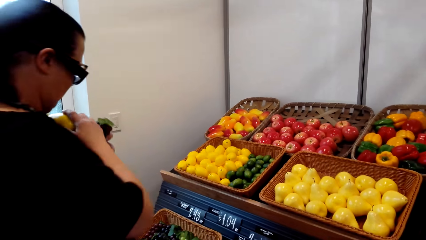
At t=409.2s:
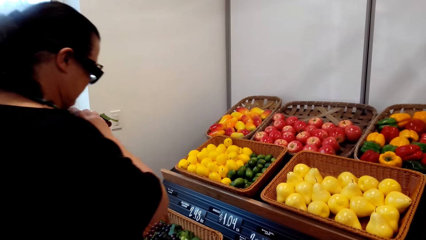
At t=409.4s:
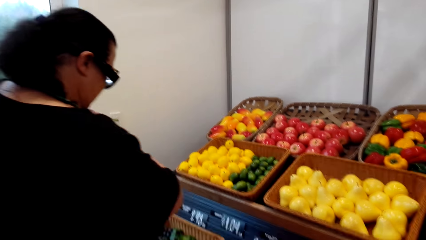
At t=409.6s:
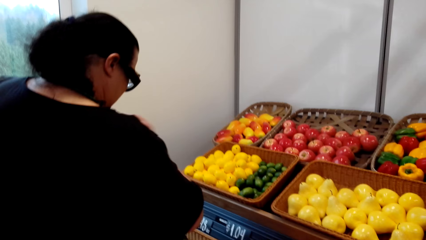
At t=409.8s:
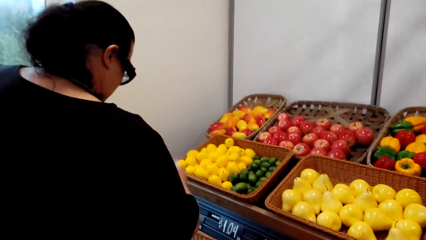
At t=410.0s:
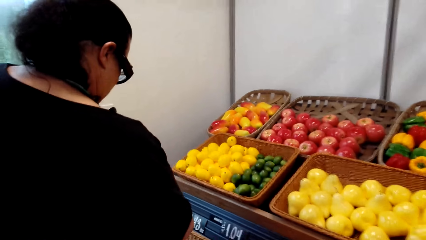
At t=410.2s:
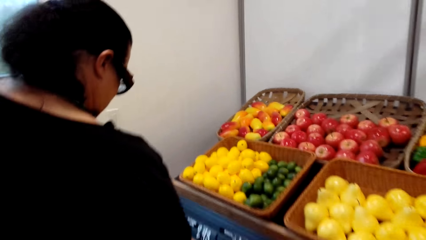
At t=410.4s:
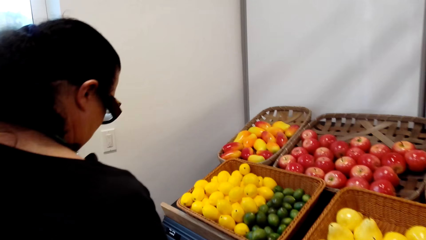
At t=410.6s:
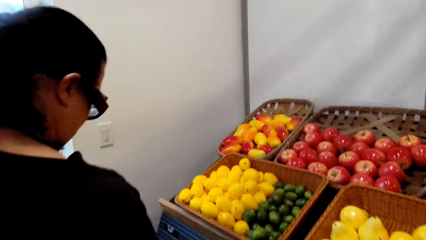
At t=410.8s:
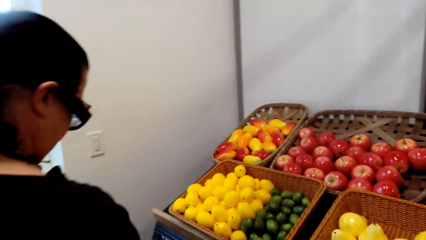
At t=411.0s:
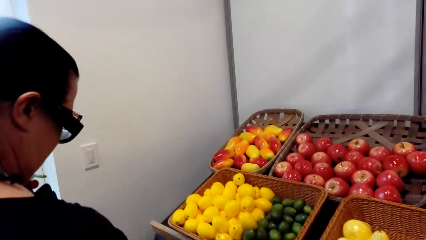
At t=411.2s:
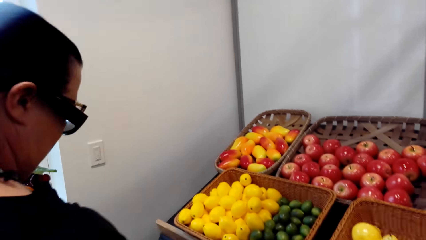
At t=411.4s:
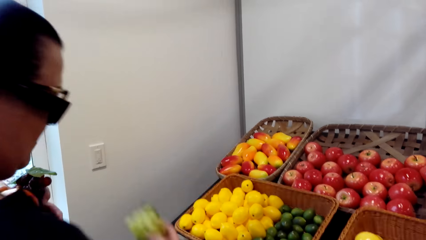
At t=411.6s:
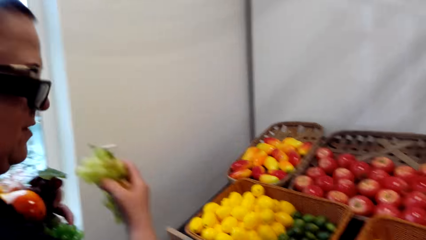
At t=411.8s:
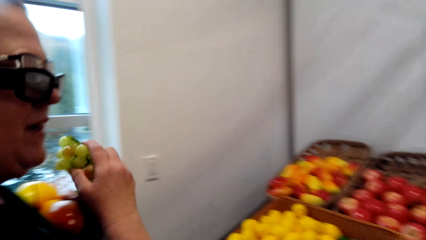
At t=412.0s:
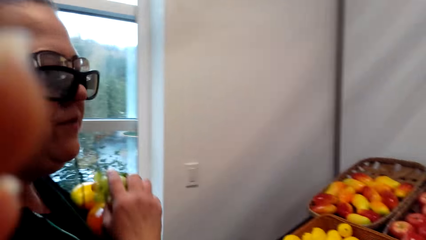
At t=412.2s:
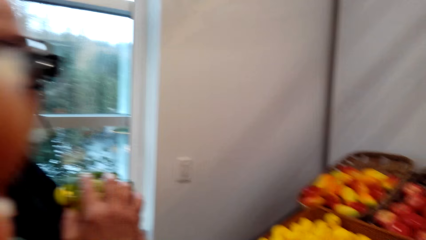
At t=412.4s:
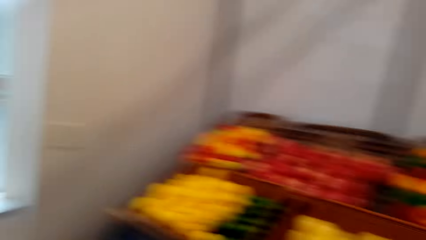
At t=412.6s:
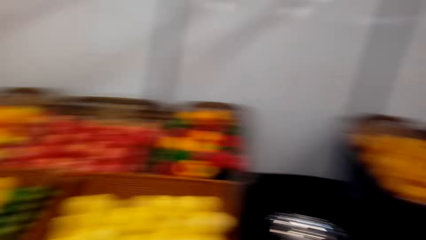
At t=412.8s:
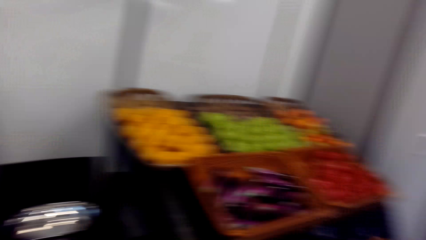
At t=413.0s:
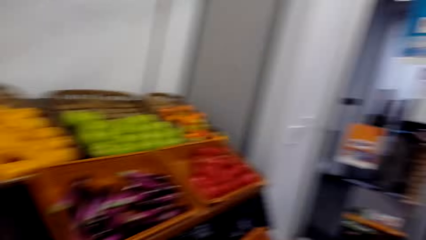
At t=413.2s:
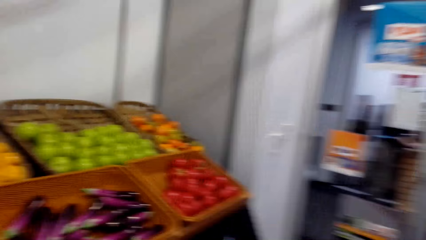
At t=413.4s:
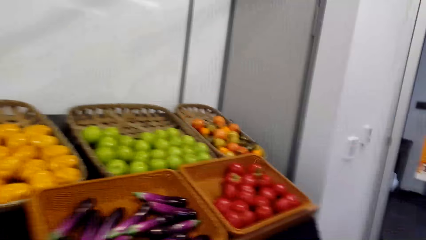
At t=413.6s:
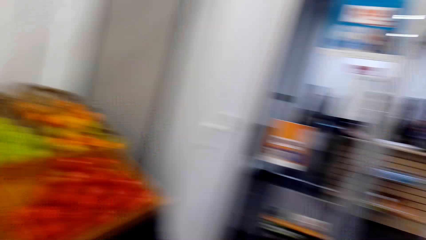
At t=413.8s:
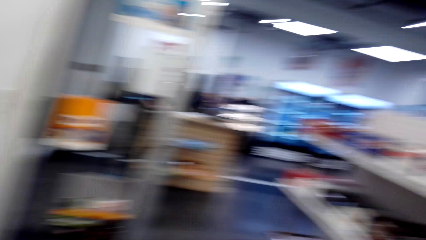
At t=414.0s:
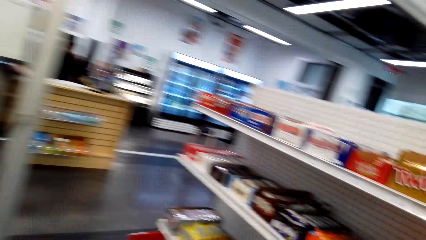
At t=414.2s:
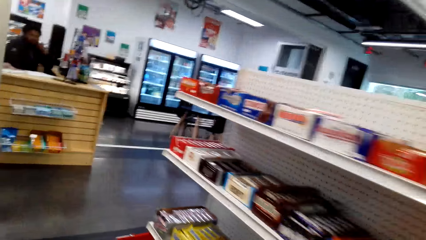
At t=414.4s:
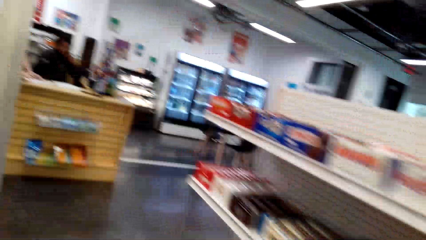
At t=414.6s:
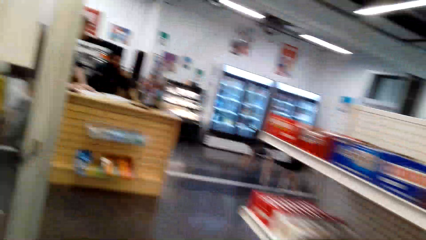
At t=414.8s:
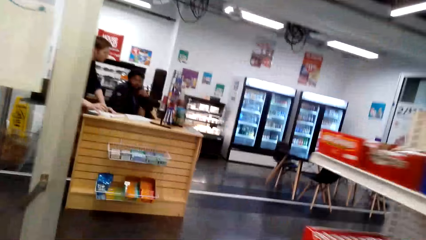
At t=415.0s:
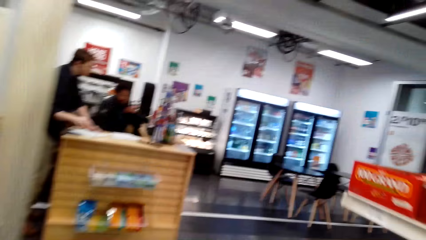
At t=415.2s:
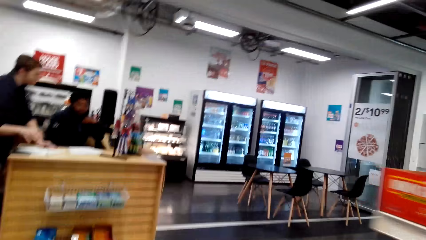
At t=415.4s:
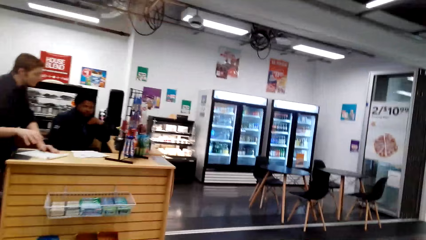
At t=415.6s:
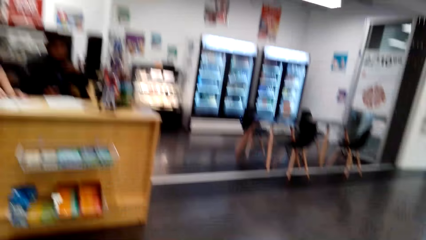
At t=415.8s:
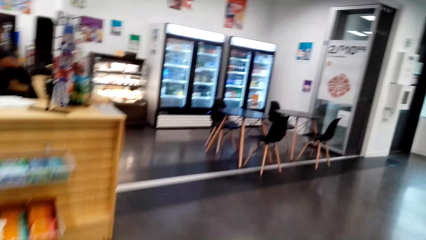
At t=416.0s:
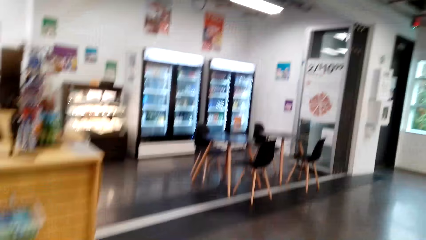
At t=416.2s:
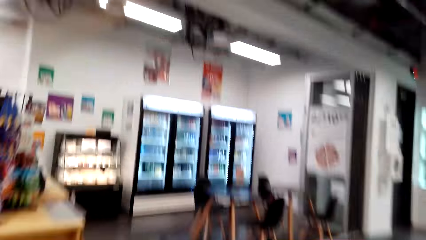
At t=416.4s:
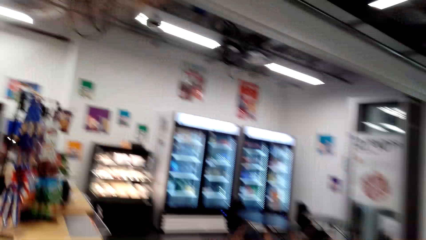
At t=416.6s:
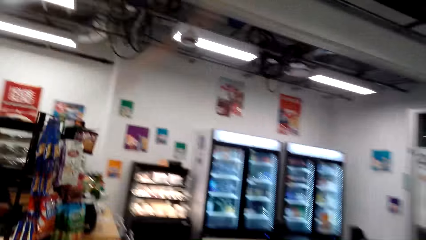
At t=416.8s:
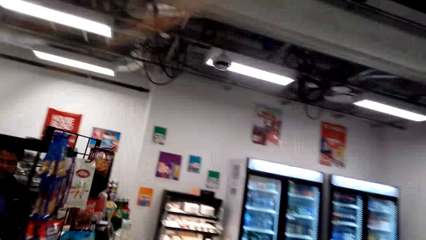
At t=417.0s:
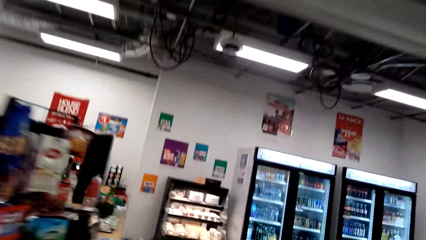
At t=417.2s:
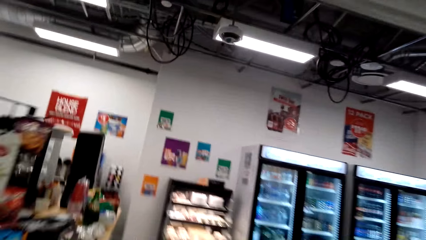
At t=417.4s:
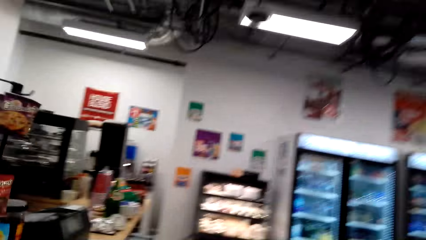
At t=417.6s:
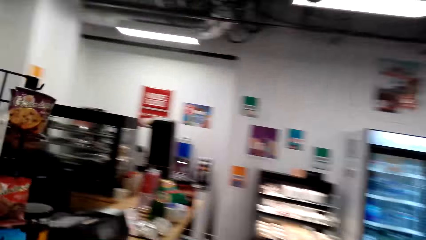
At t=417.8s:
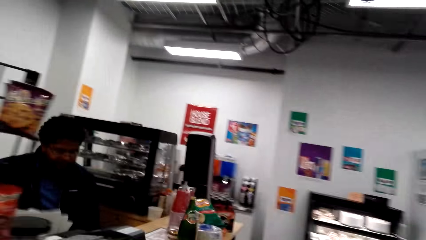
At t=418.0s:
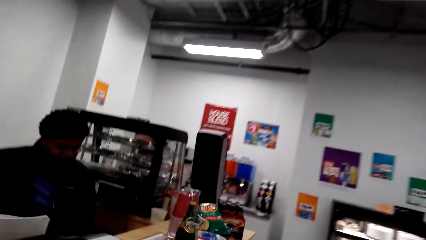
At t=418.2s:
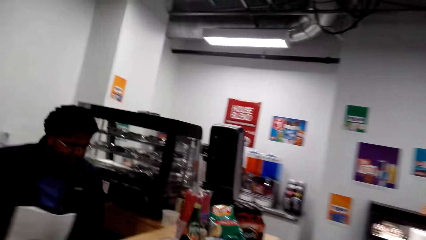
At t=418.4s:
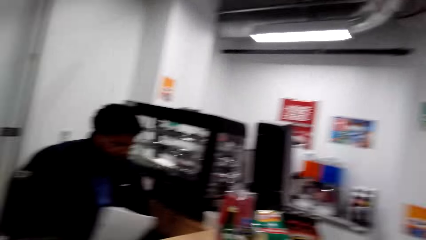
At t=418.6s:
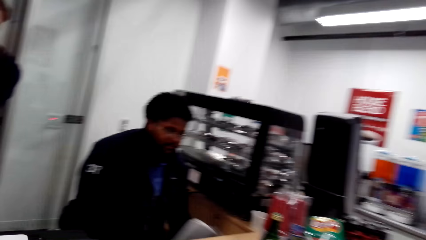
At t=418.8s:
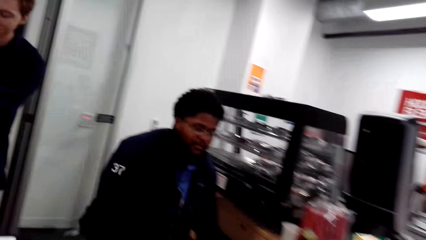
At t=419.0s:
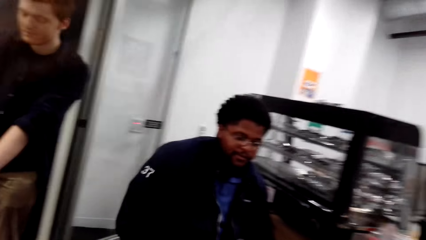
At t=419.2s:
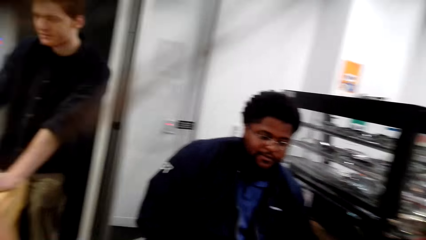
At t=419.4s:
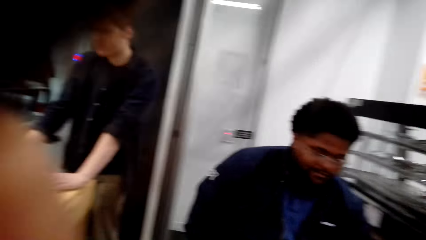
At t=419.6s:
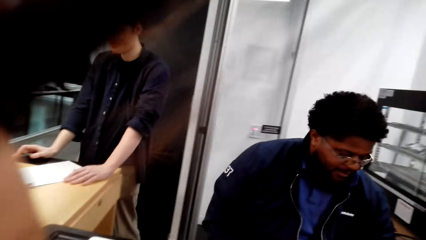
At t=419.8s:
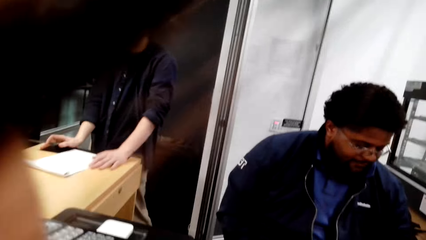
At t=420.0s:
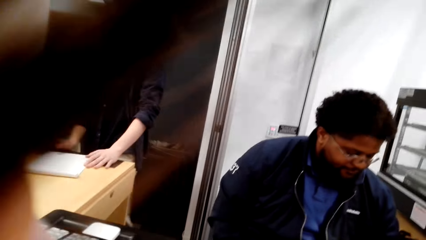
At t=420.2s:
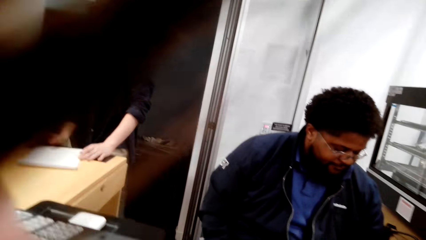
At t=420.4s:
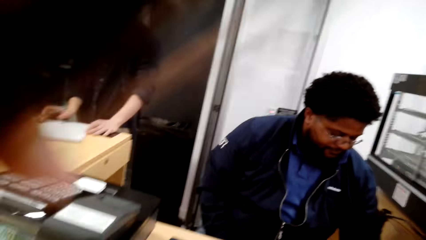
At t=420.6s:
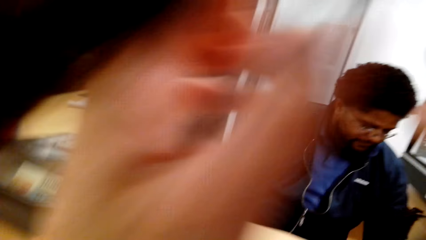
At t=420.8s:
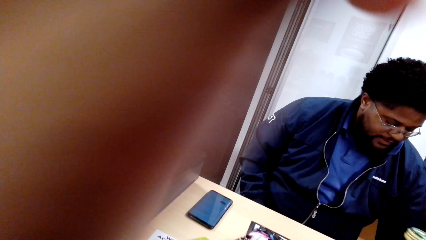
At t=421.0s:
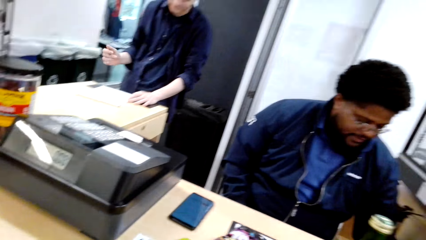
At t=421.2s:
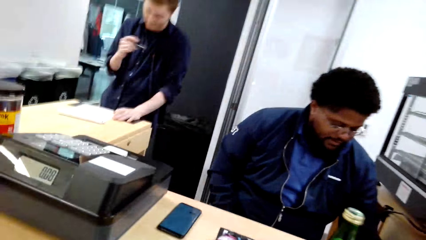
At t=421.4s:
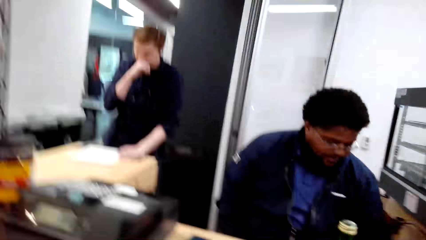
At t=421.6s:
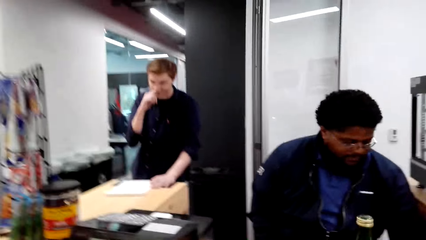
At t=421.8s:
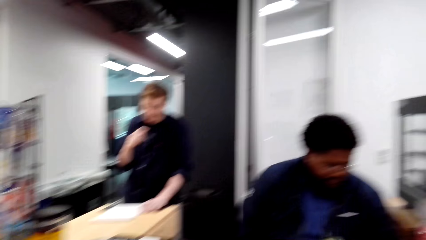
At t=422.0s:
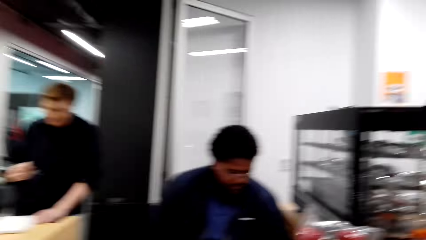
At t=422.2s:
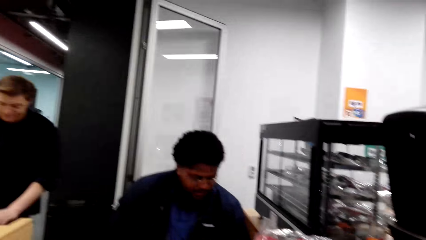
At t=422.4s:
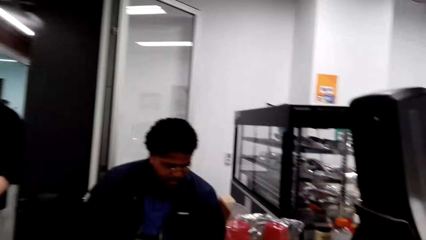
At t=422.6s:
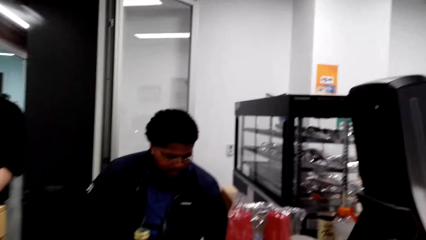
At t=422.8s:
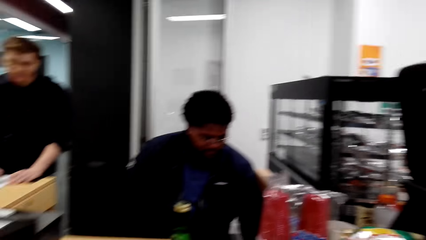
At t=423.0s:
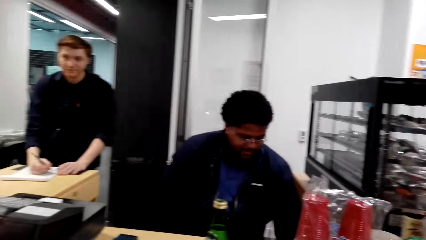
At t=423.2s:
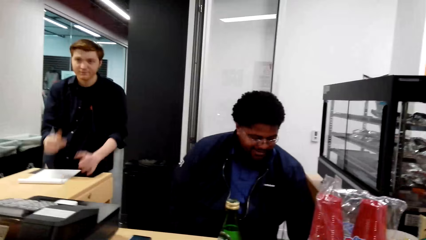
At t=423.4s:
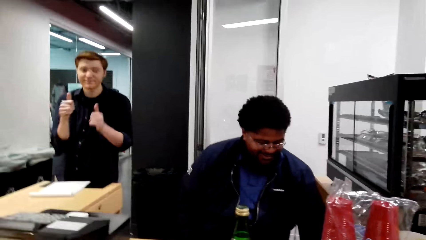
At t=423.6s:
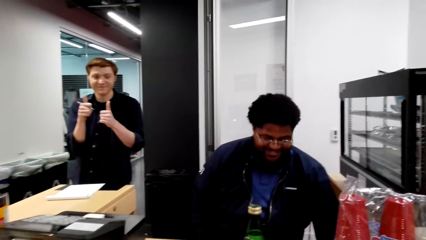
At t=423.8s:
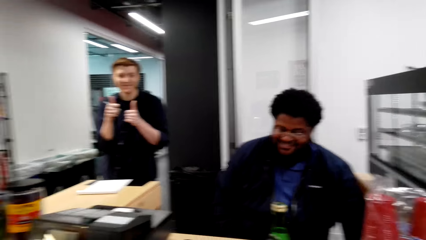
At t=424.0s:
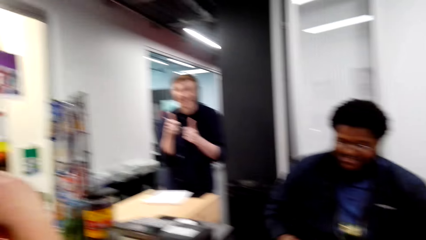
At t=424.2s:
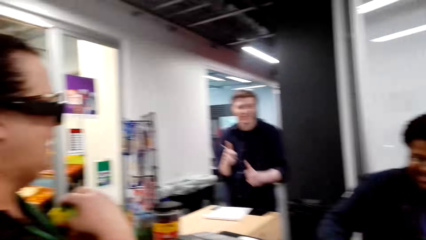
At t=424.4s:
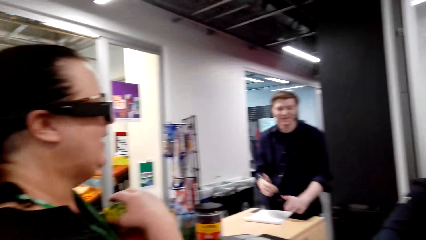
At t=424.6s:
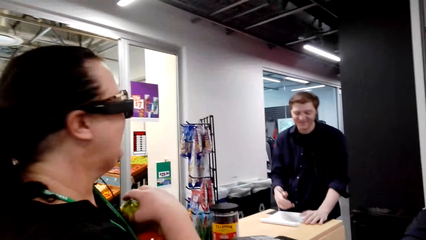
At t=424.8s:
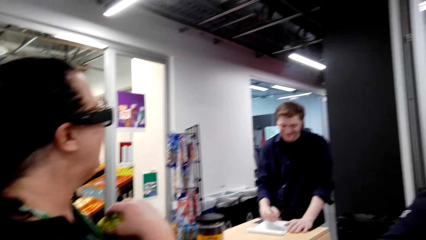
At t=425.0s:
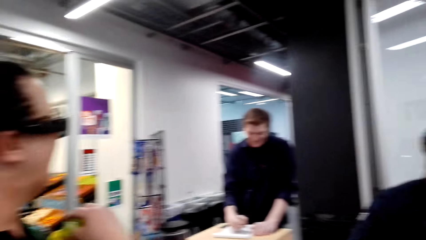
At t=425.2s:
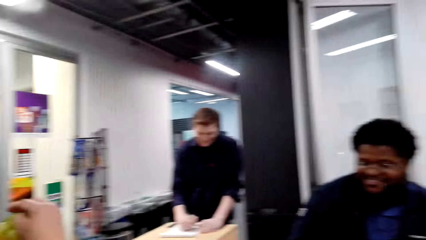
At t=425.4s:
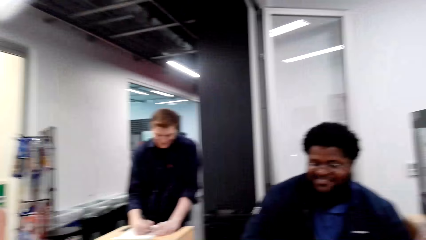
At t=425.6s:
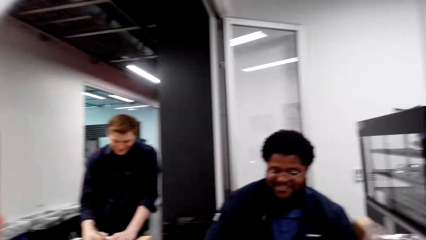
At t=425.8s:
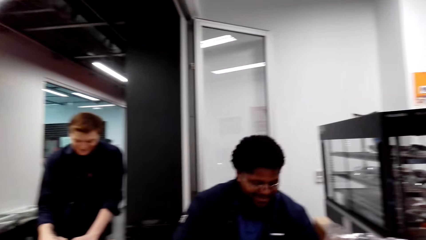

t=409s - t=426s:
The woman holds the mangoes firmly. The camera wearer converses with the woman. The woman puts the grapes on her arm. The woman converses with the camera wearer. The woman and the camera wearer walk towards the desk. The camera wearer puts the snacks on the table. She lifts her hand up. She converses with a man.
